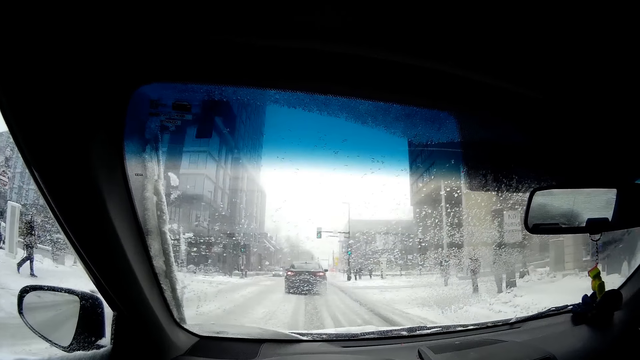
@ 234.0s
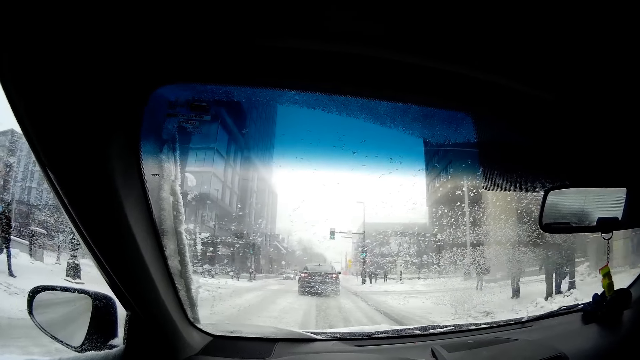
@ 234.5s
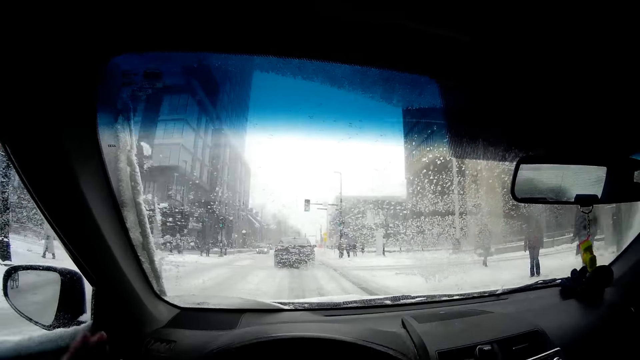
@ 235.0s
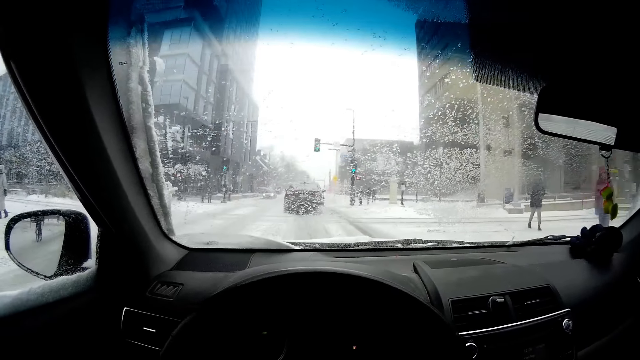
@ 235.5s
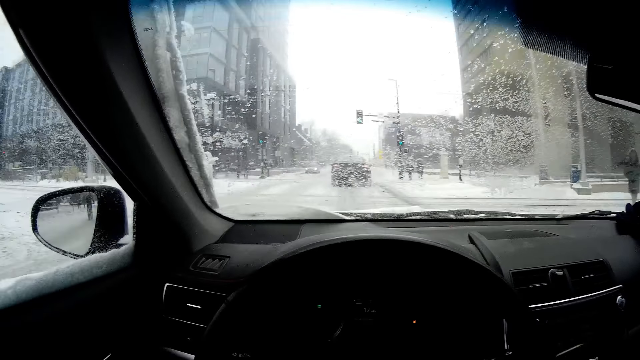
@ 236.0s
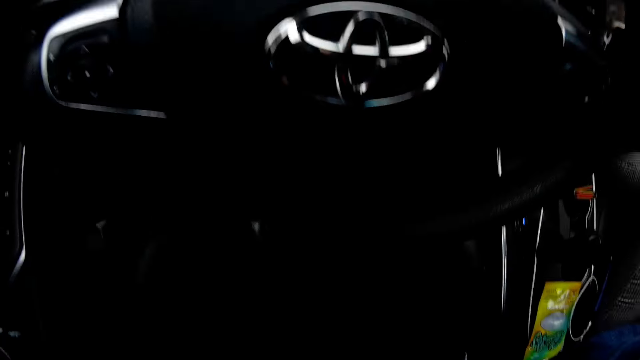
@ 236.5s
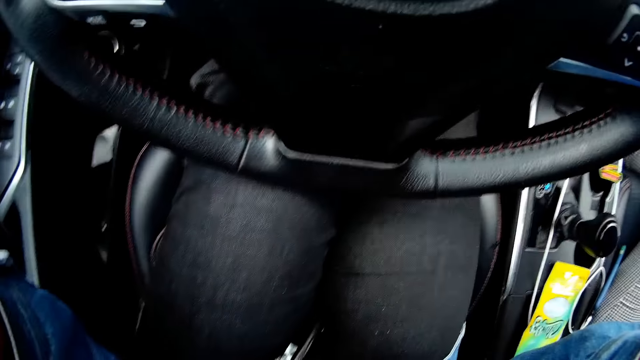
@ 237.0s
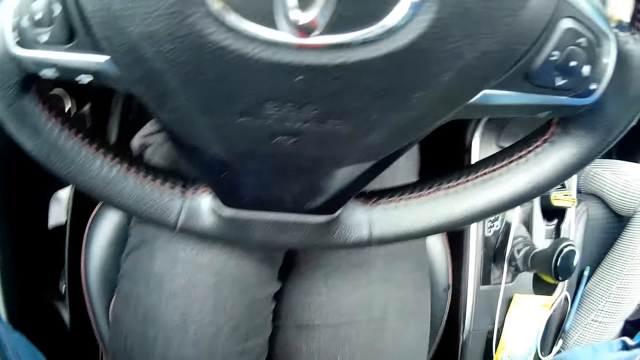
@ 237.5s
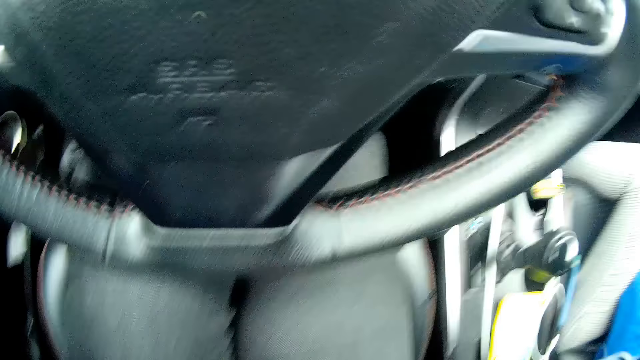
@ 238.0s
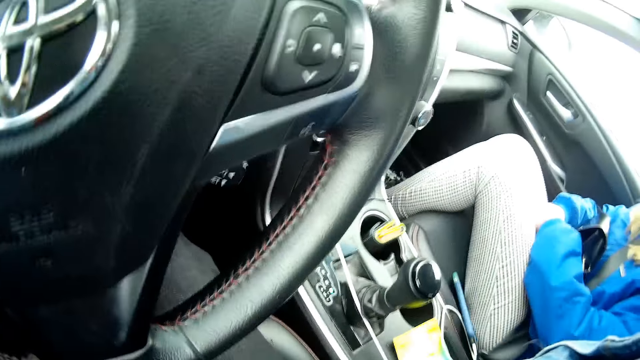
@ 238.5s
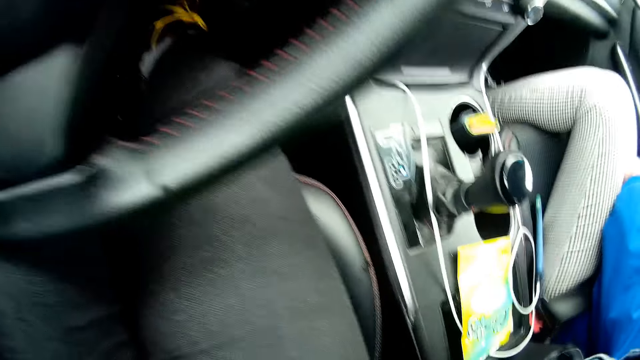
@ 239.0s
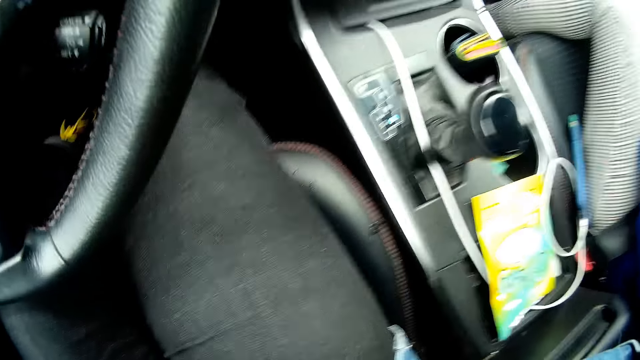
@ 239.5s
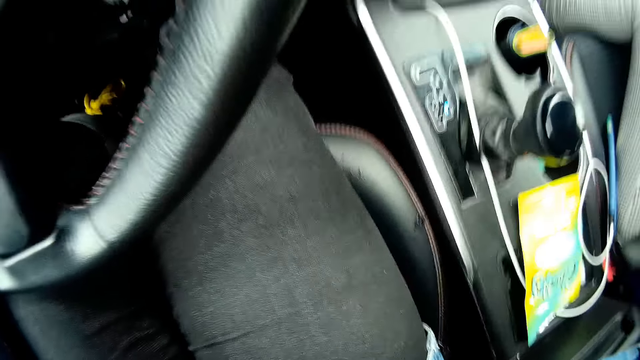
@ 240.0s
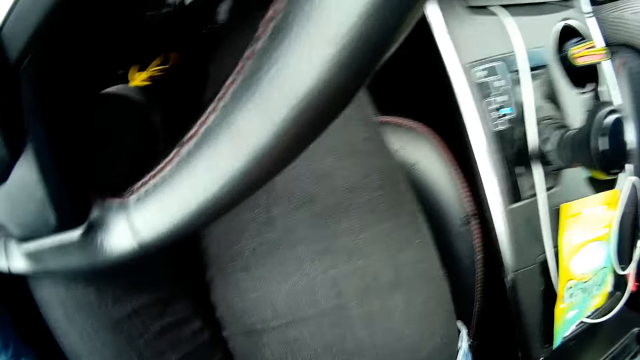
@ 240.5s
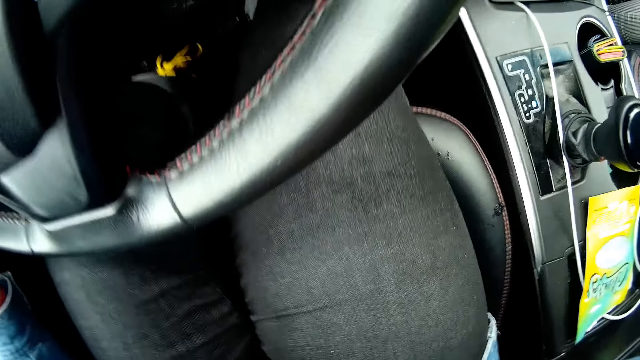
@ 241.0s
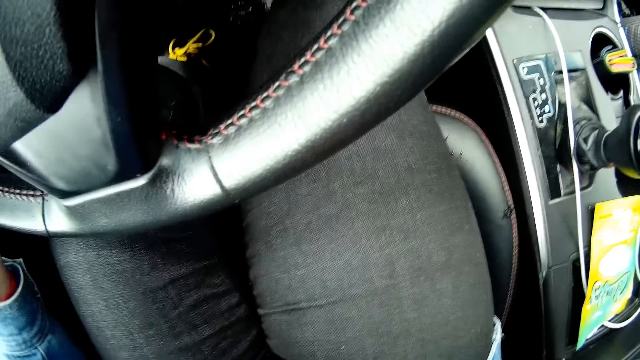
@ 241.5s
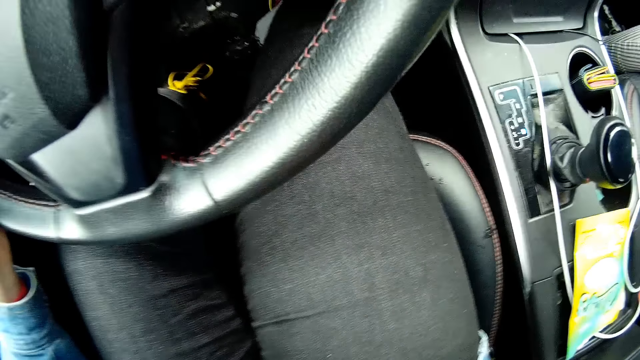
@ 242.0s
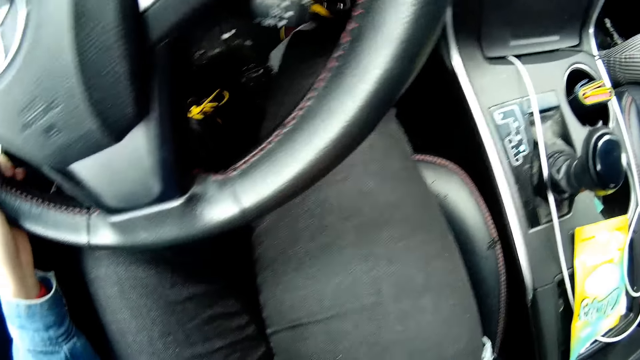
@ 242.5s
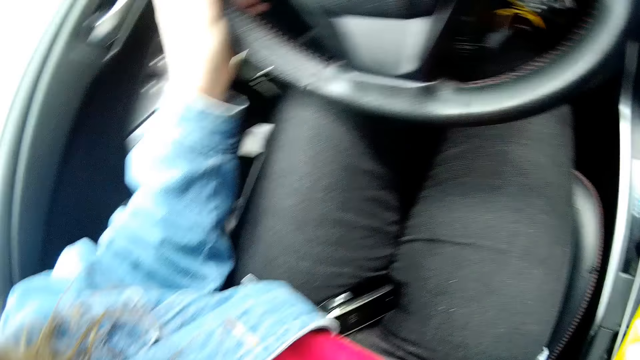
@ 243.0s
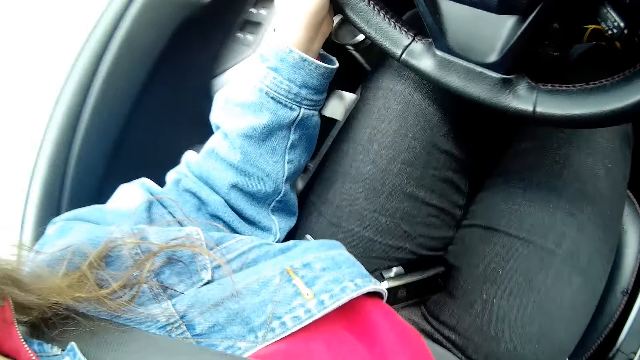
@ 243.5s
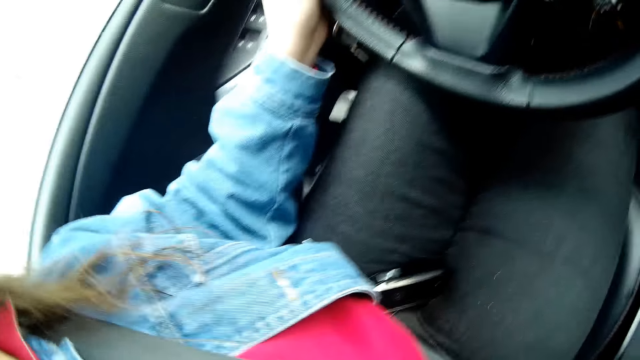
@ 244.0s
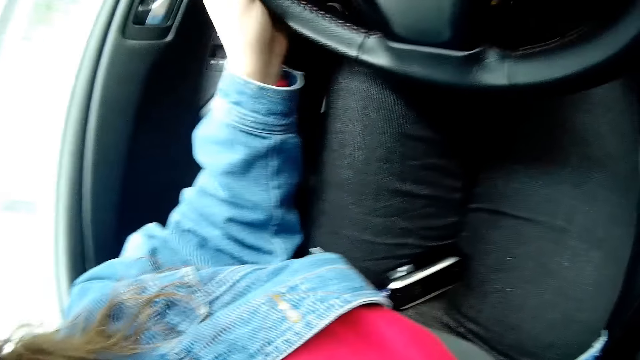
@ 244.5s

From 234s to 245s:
The camera wearer moves the legs.

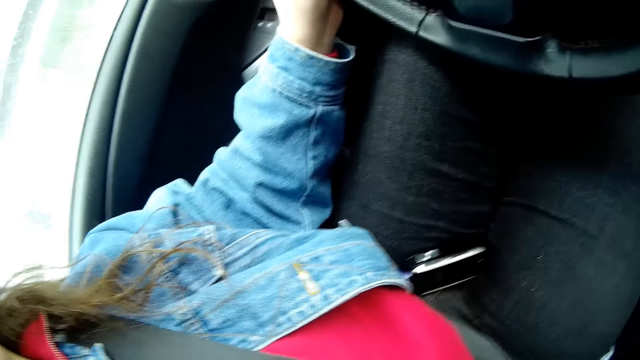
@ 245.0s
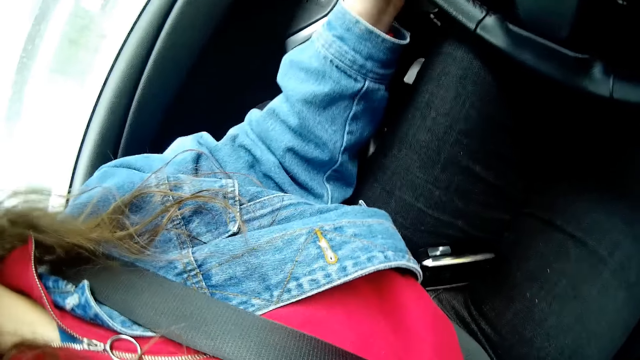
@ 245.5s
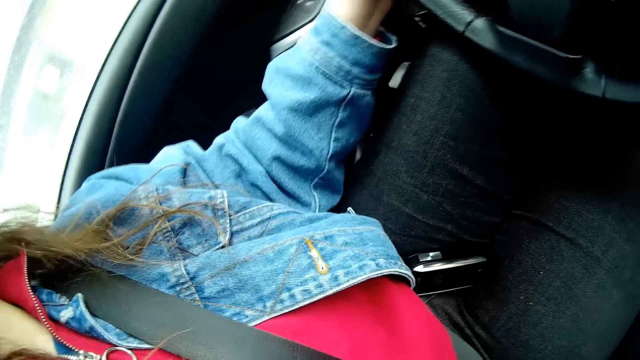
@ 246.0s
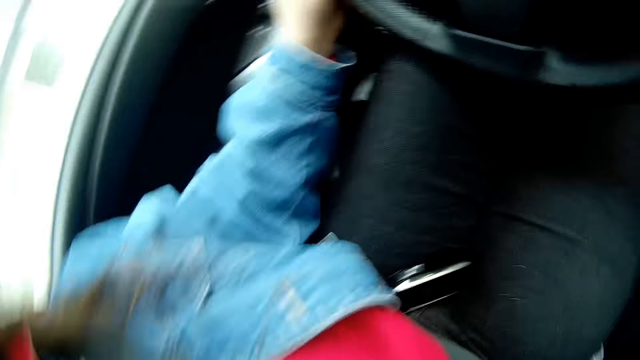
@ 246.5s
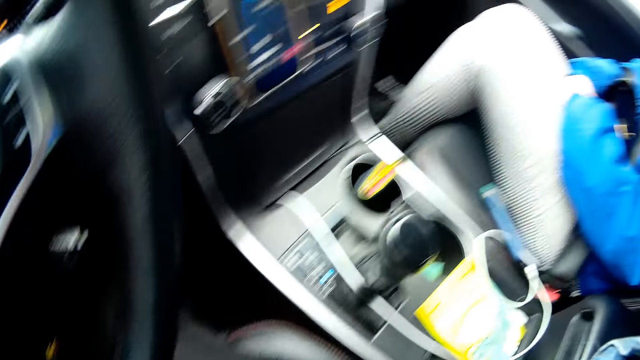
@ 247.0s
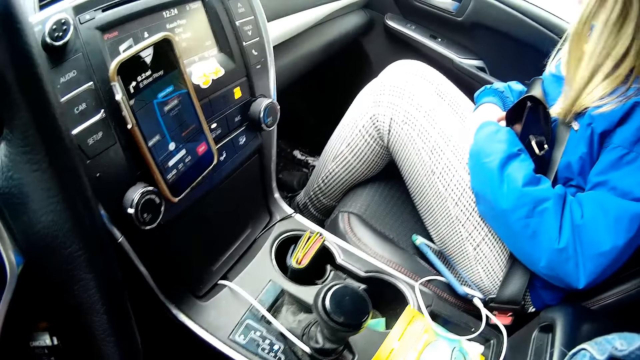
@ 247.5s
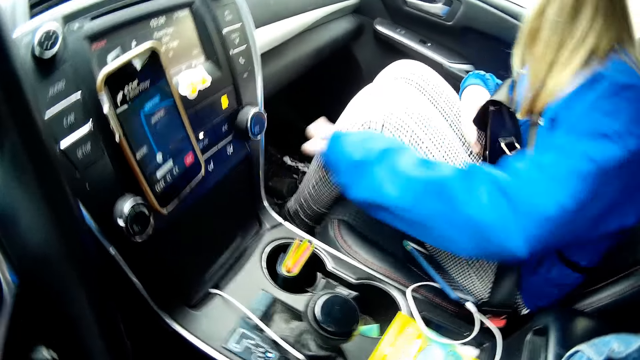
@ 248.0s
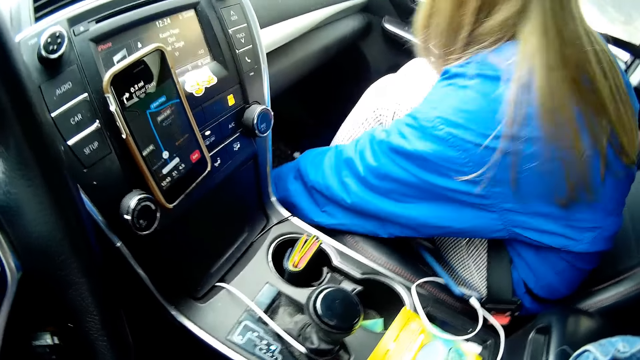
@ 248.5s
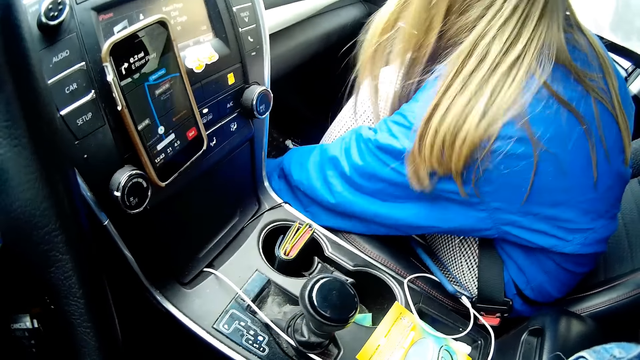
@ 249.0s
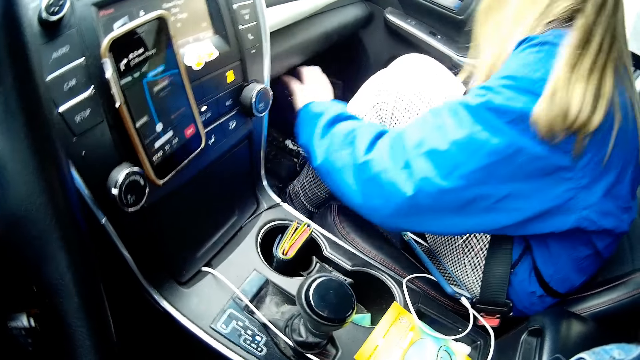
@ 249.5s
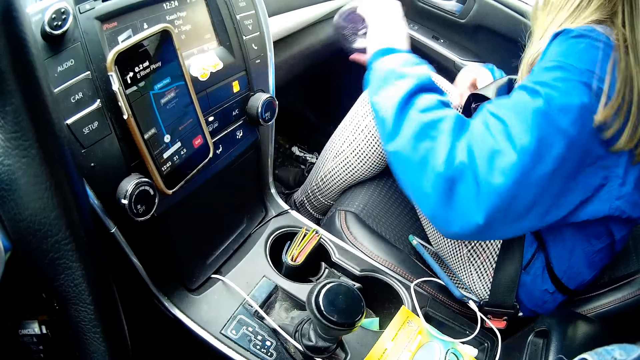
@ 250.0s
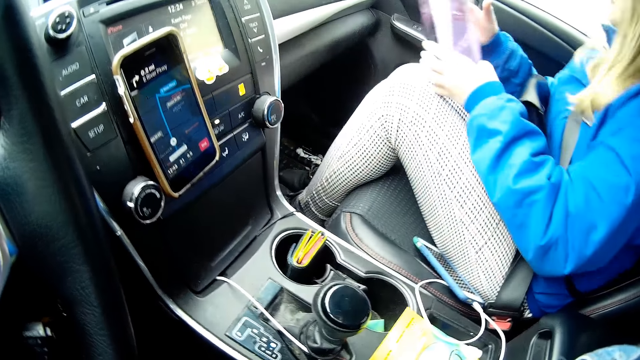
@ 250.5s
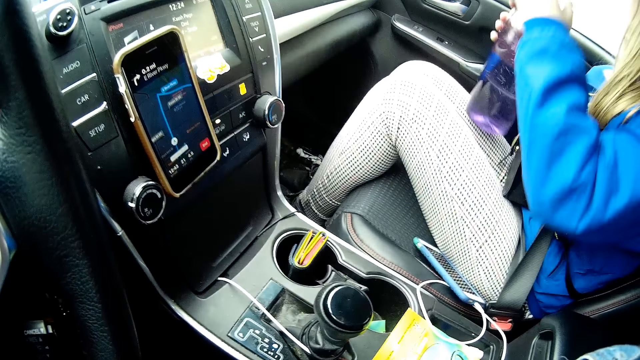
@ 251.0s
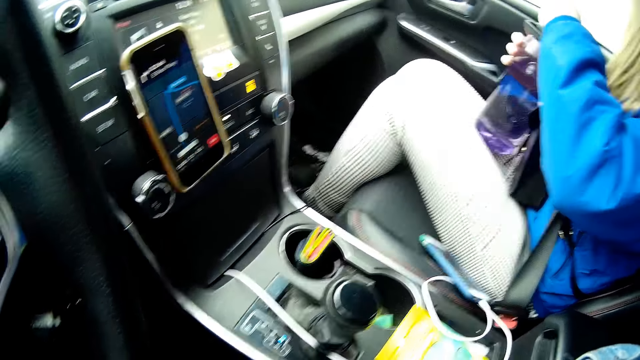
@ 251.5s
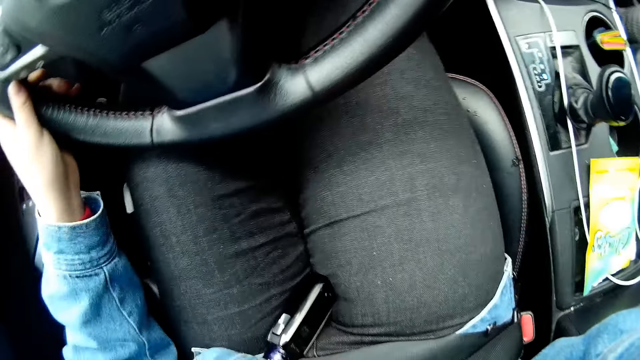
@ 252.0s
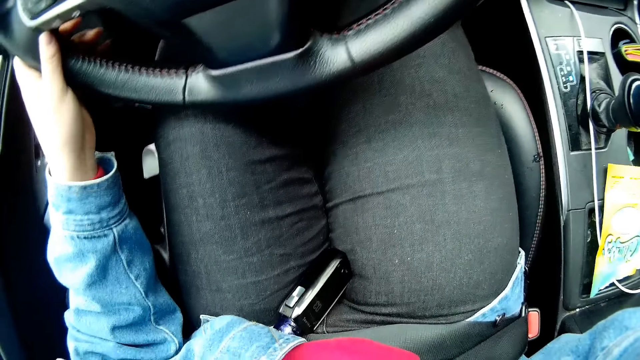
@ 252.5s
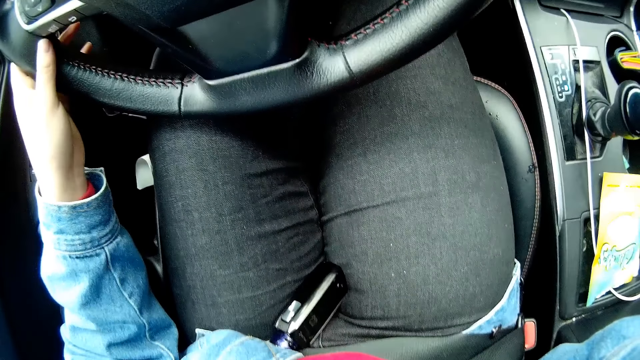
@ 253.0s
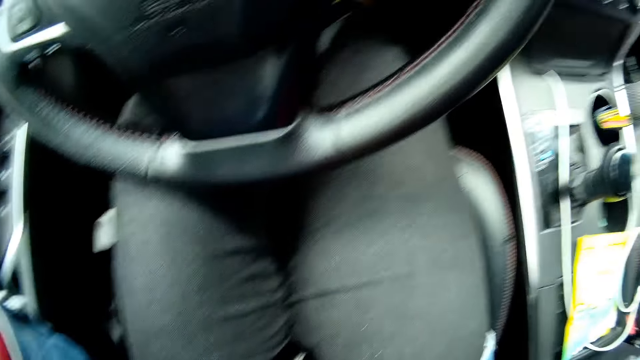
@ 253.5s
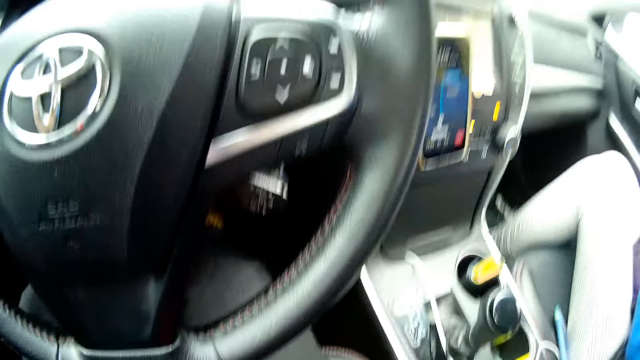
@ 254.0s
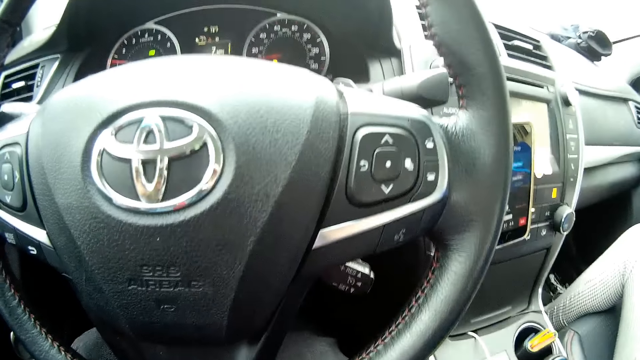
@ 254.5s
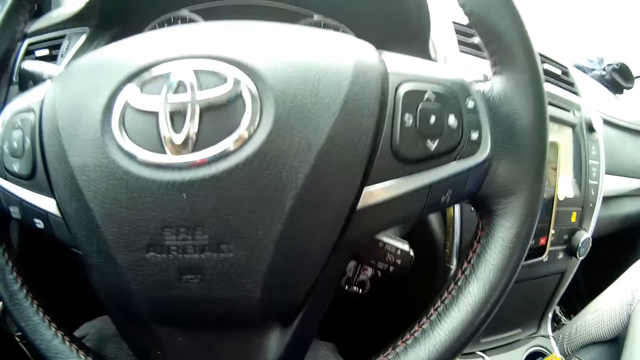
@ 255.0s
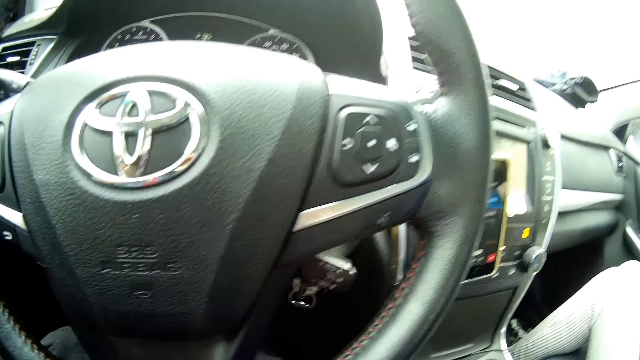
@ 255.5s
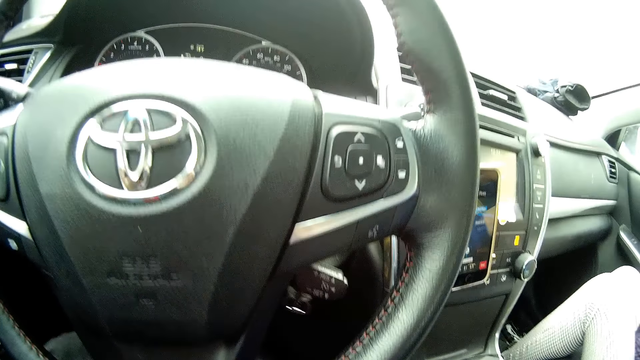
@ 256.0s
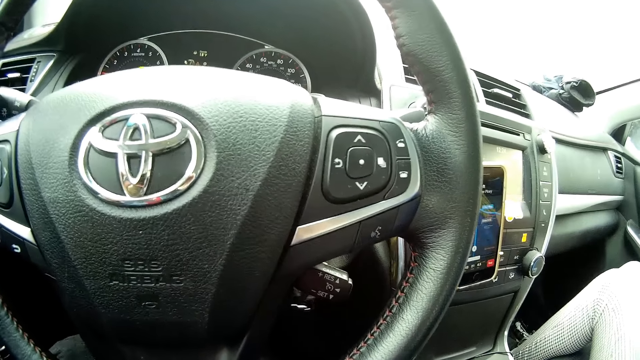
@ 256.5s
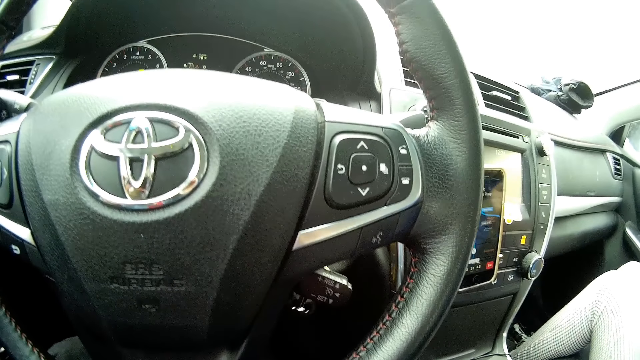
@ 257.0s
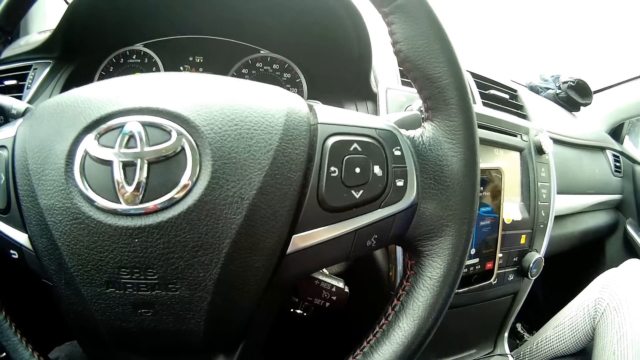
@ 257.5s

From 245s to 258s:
A woman picks up a water bottle from the car carpet with her left hand. The woman opens the bottle. The camera wearer drives the car. They move the hand. They drive the car.
